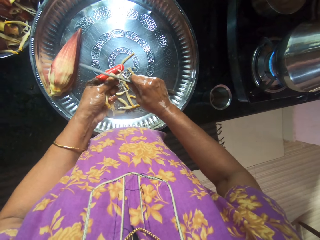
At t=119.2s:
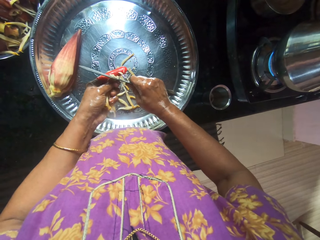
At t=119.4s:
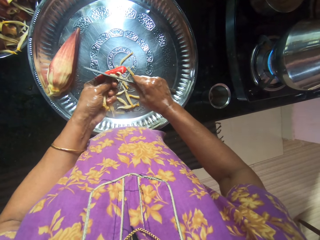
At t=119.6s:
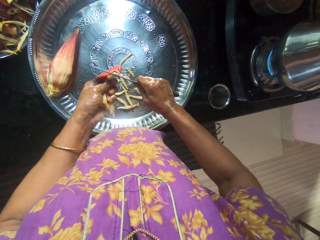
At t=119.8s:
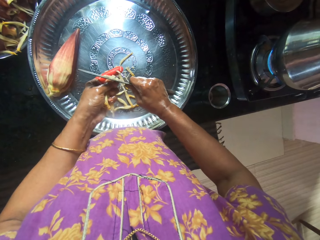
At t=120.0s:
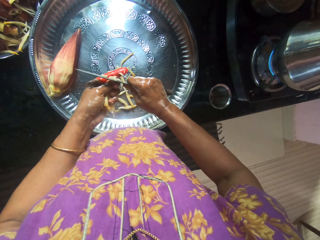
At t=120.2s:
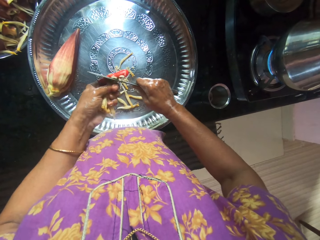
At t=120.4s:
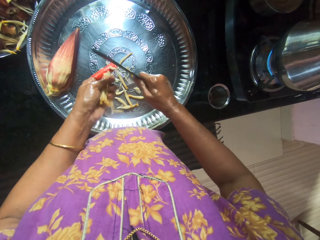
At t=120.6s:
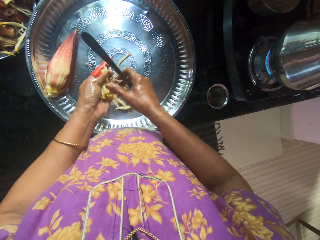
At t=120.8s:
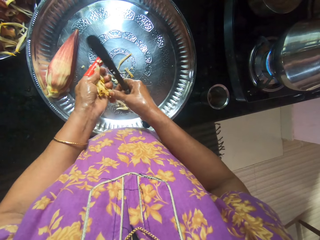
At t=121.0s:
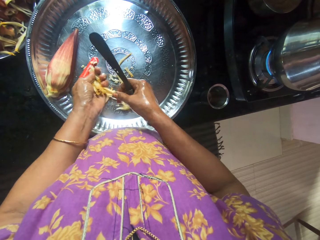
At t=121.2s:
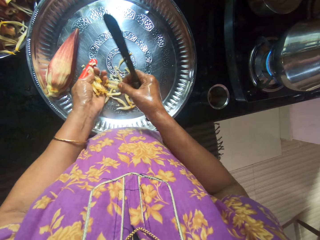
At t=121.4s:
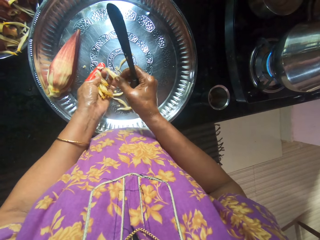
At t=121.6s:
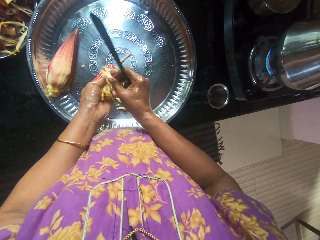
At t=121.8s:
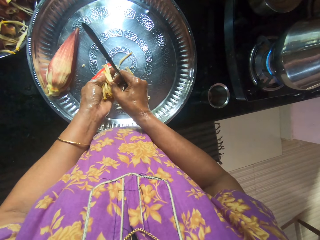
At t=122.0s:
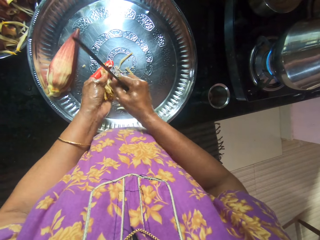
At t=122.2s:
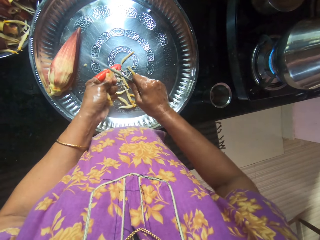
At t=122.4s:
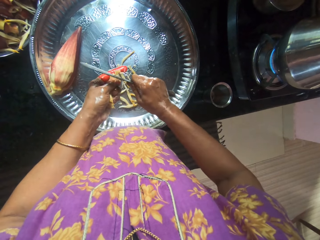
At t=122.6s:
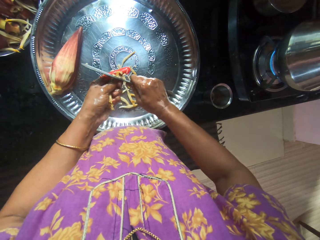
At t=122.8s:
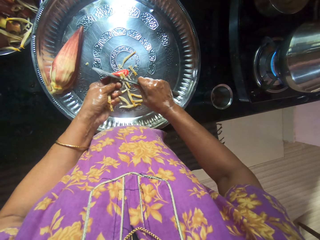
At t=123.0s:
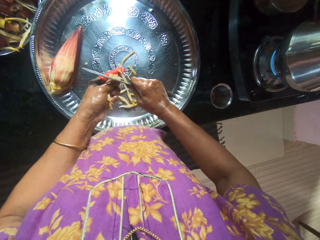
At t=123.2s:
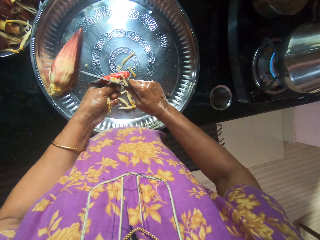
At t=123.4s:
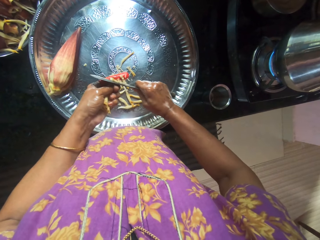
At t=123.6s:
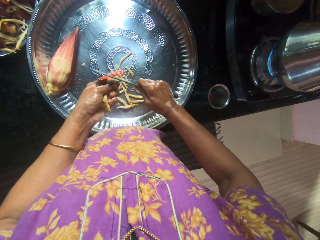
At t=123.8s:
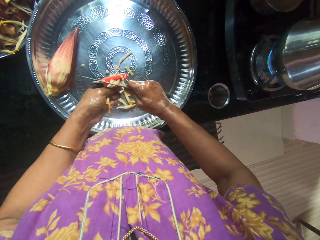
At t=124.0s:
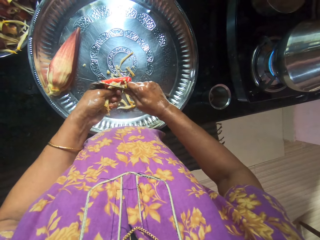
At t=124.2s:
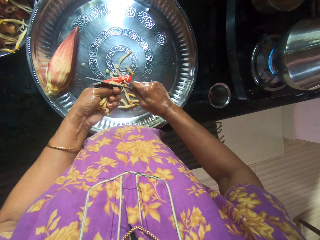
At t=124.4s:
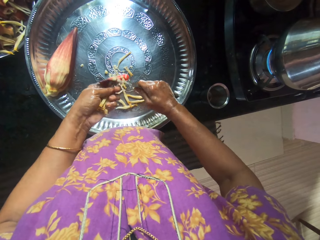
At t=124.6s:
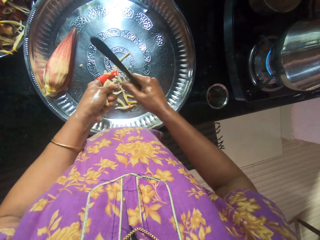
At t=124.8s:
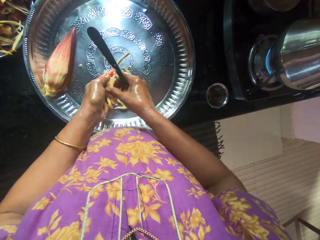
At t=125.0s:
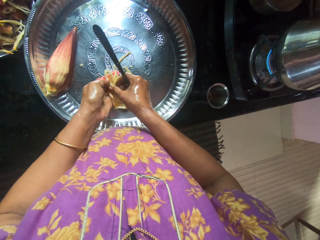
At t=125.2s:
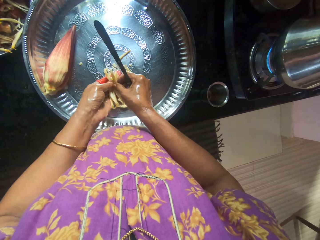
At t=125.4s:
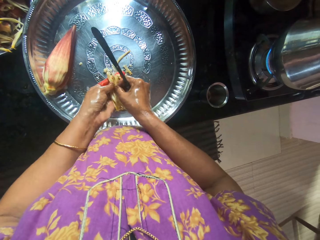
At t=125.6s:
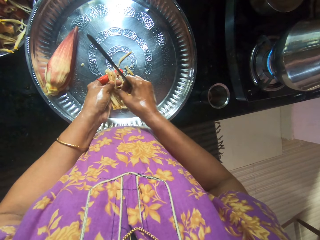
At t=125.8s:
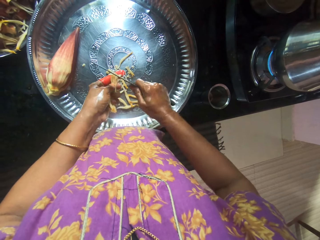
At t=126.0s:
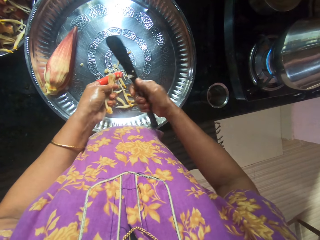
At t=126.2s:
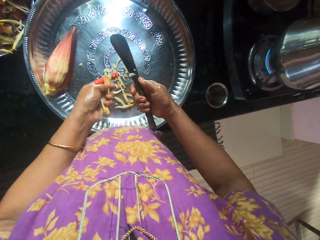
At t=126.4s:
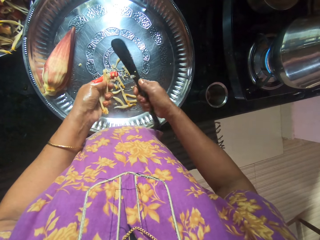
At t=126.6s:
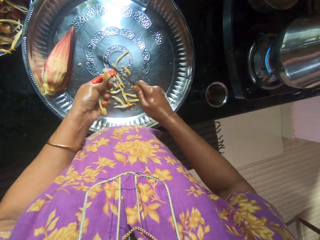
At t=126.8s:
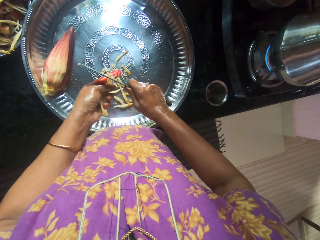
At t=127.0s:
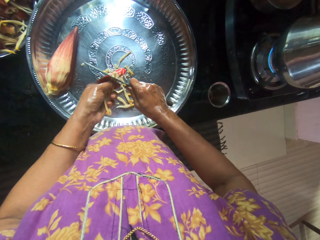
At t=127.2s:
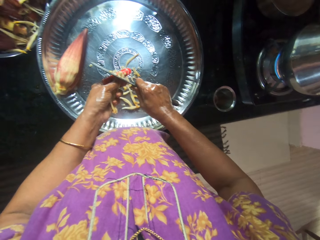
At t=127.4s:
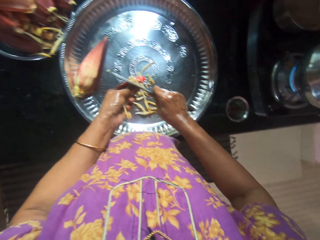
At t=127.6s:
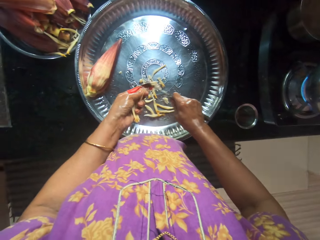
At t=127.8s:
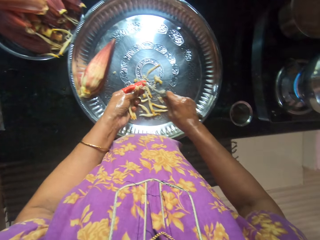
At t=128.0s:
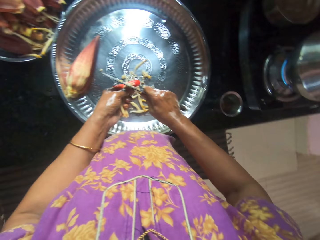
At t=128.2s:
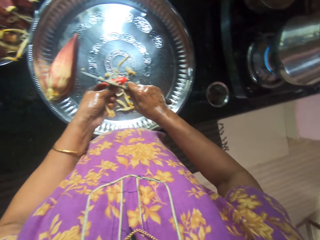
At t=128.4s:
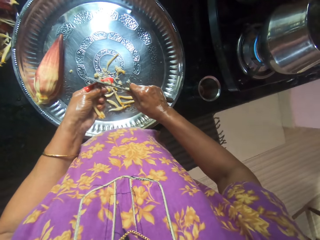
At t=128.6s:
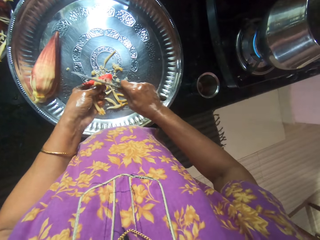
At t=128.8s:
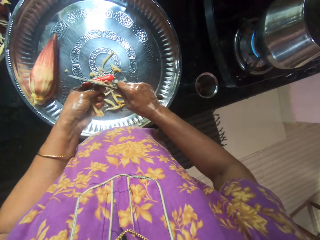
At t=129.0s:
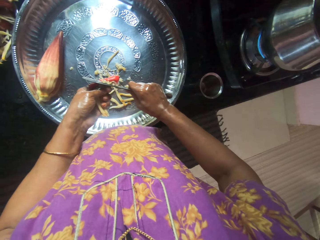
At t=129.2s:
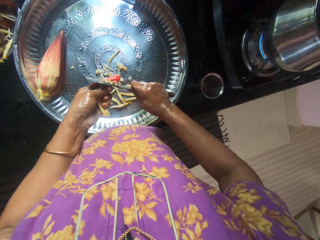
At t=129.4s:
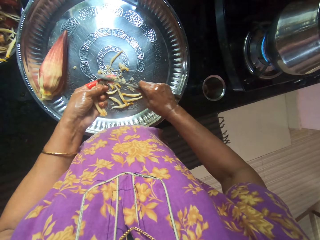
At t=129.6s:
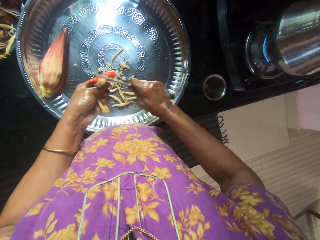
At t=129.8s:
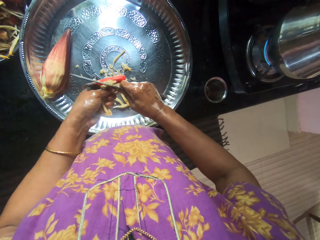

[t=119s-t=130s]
The camera wearer holds the anthers well. They chop the banana anthers. They hold the anthers well. They chop the banana anthers.

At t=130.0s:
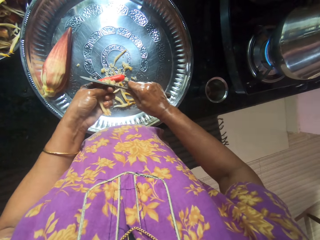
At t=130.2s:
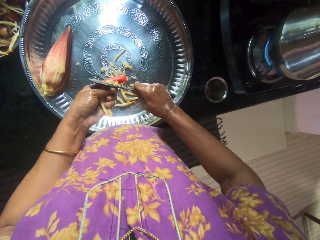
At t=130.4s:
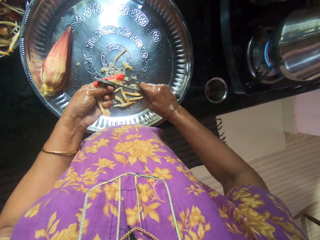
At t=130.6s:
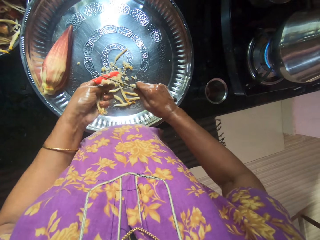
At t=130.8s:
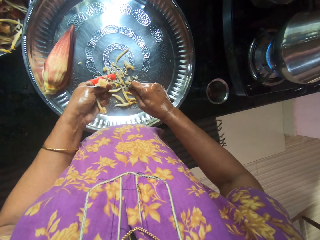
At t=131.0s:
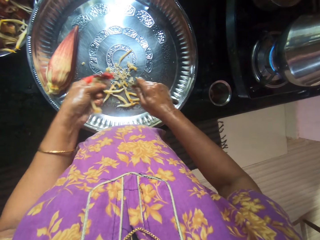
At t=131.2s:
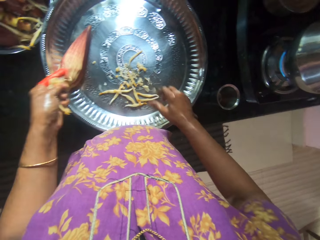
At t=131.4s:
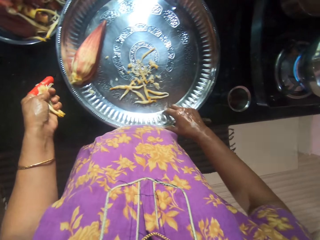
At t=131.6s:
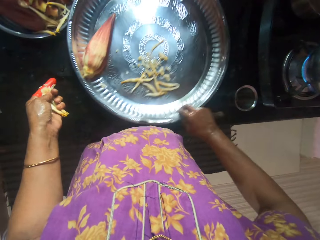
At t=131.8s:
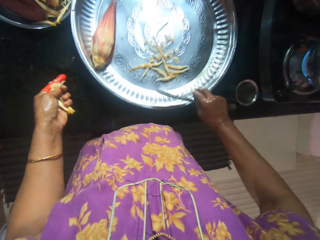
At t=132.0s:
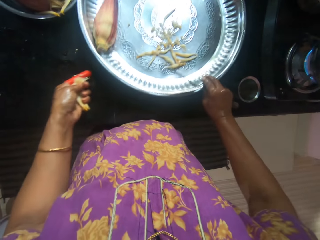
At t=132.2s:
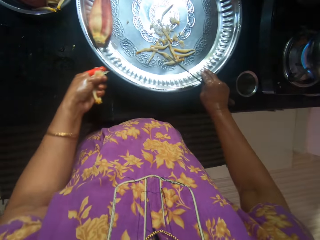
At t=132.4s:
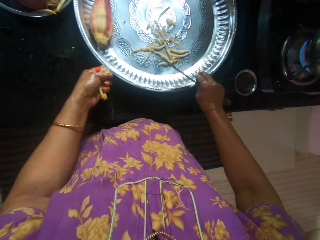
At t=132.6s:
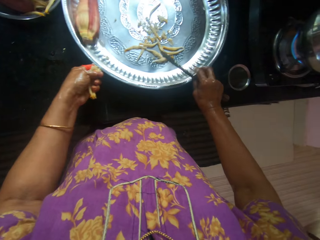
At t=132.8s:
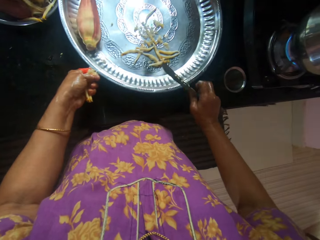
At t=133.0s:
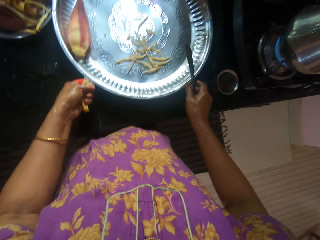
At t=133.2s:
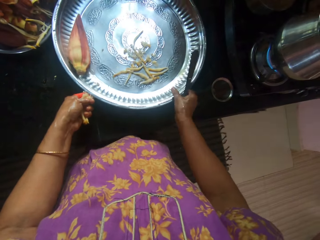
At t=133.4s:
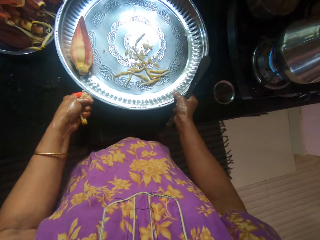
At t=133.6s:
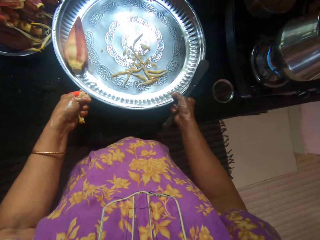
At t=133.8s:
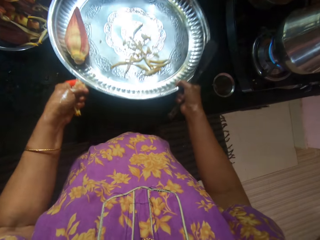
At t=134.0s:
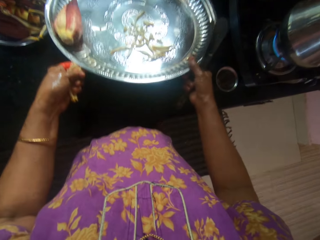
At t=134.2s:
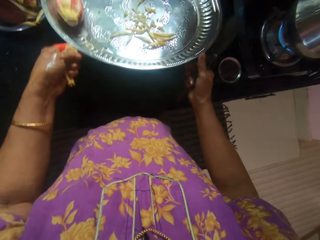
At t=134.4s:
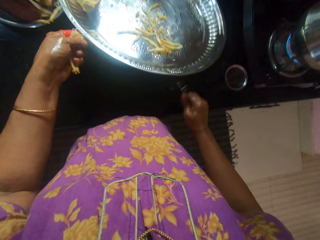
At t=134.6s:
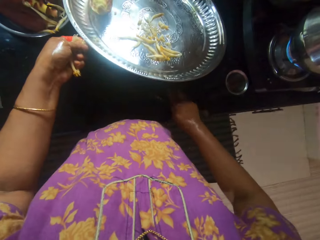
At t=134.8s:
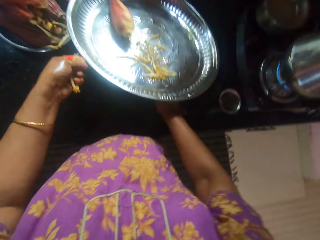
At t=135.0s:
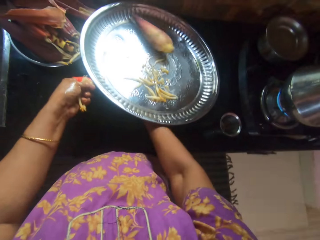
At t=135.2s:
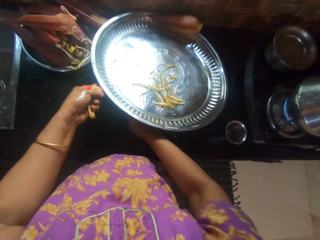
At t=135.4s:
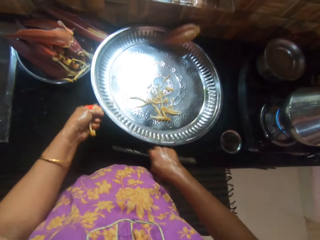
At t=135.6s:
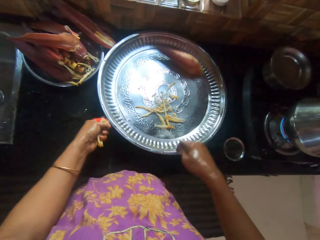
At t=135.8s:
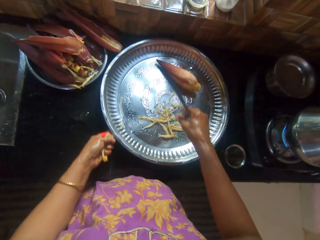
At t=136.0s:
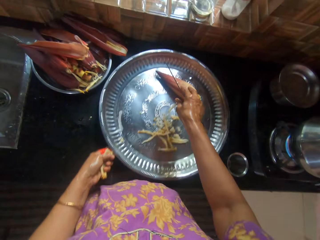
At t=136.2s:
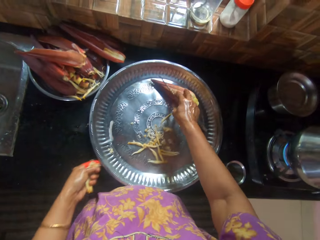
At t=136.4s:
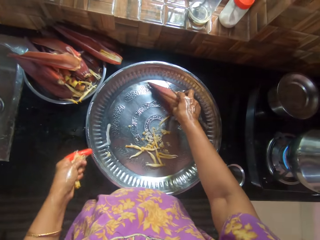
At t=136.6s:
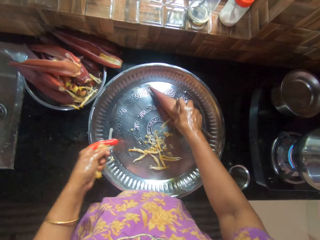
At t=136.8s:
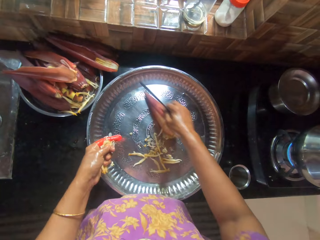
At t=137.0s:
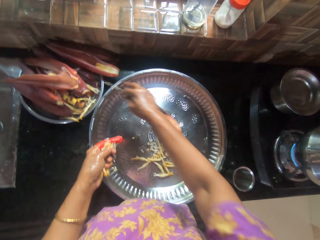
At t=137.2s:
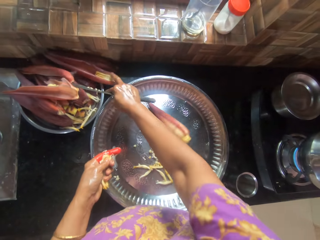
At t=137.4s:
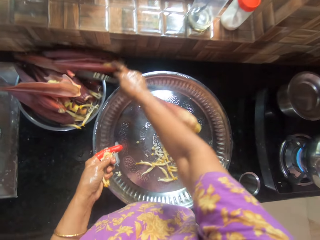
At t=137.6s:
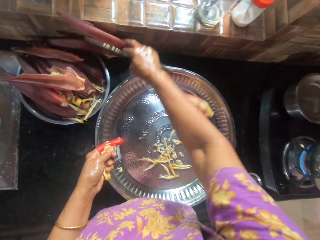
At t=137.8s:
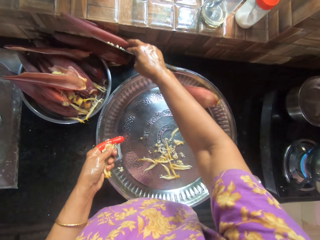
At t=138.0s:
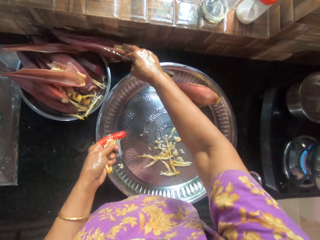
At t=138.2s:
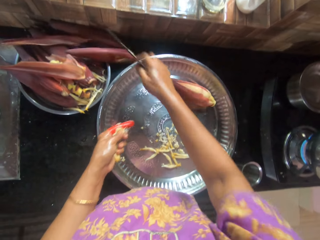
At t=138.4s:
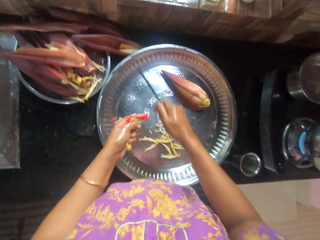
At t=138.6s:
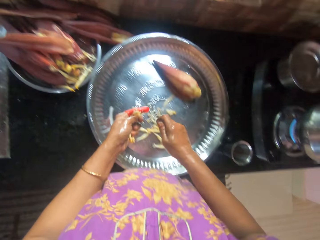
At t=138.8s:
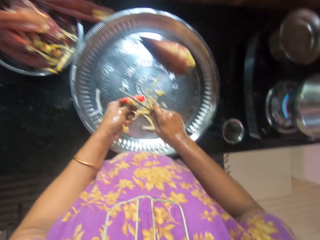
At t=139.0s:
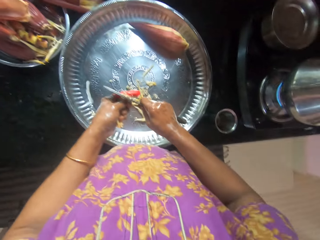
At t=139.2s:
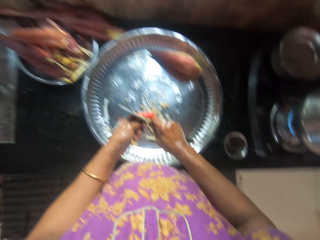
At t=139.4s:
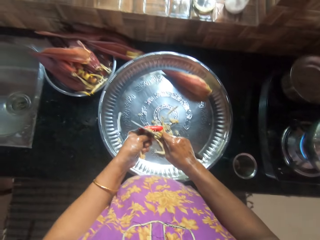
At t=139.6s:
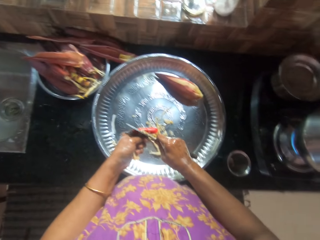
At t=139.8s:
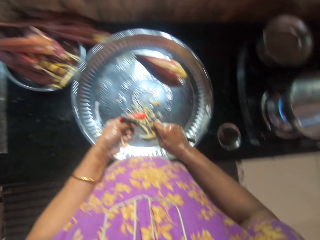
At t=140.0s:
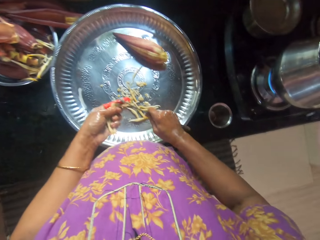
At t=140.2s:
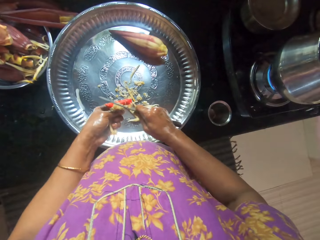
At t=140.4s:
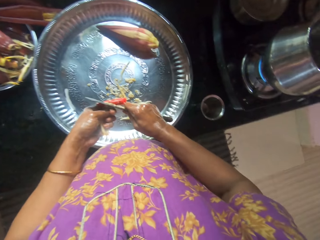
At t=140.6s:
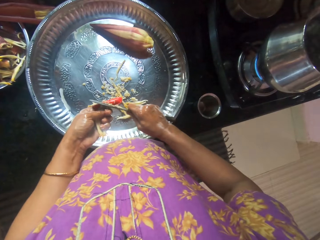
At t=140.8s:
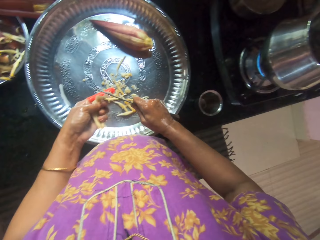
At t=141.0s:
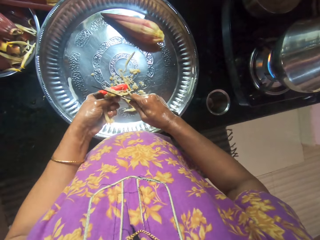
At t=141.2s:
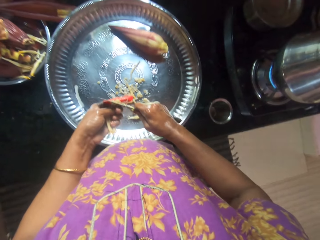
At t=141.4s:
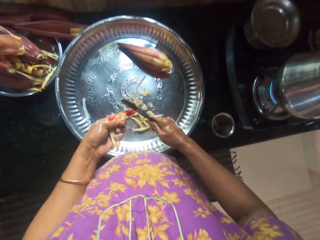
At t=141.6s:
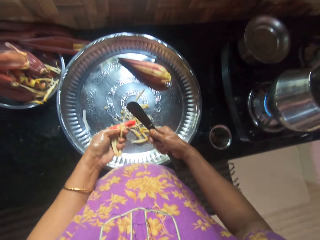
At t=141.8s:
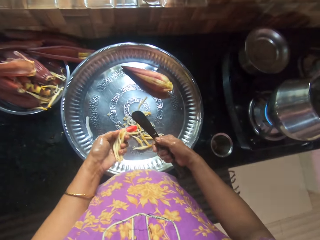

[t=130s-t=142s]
The camera wearer lifts the tray with her right hand. She holds the tray with her left hand. She lifts the tray with both hands. She wipes under the tray with a knife. She searches under the tray with her right hand. She puts down the tray. She touches the remaining plantain flower in the tray with her right hand. She picks layers of the plantain flower in the container with her right hand. She cuts the parts of the plantain flower in her left hand with the knife.
